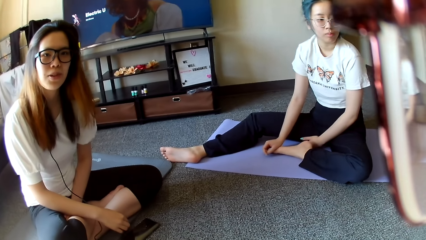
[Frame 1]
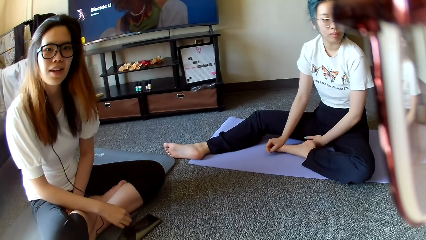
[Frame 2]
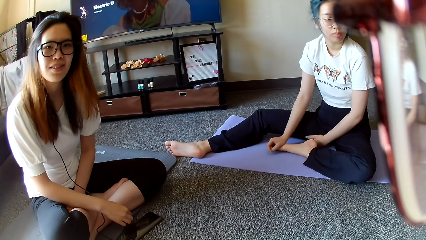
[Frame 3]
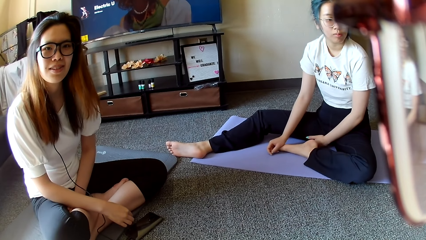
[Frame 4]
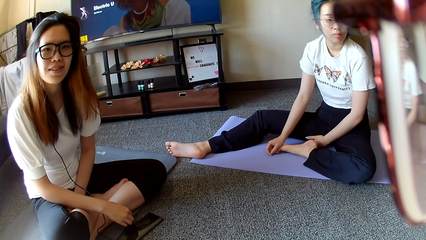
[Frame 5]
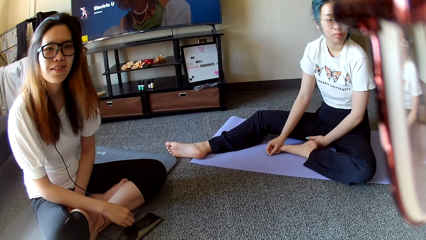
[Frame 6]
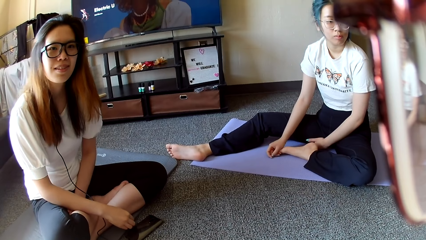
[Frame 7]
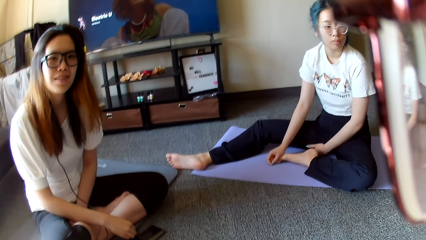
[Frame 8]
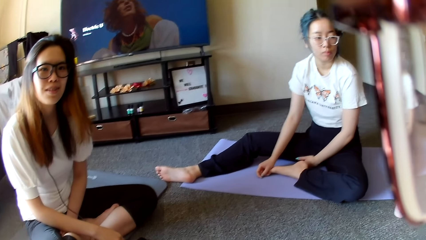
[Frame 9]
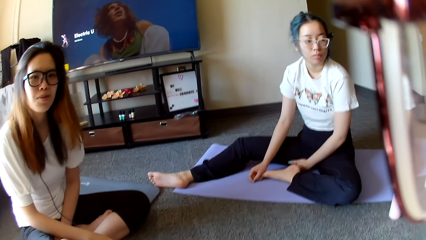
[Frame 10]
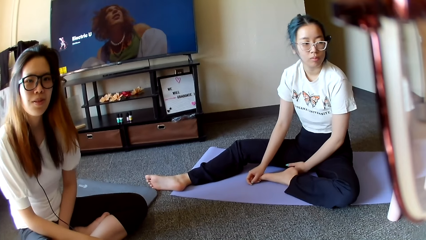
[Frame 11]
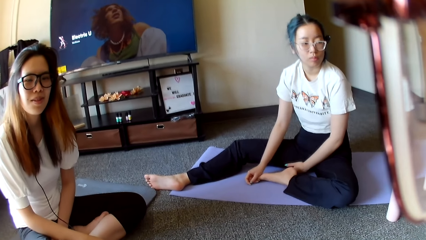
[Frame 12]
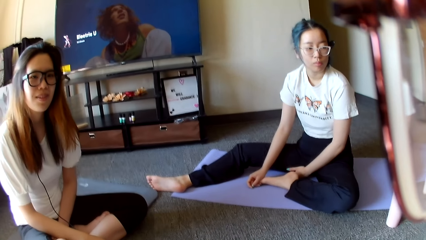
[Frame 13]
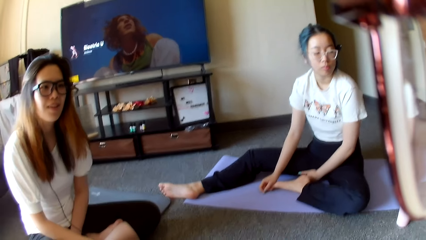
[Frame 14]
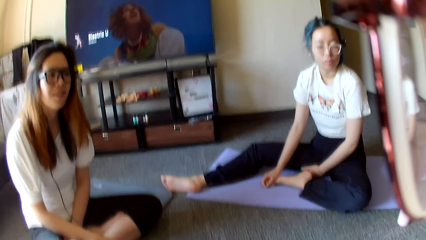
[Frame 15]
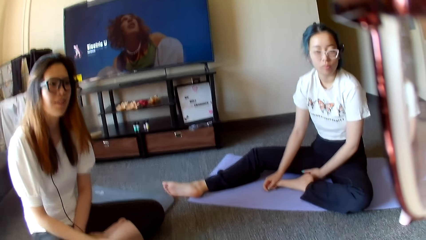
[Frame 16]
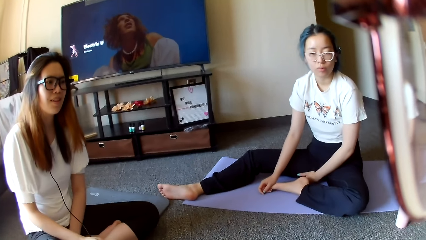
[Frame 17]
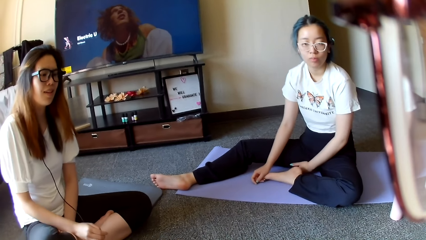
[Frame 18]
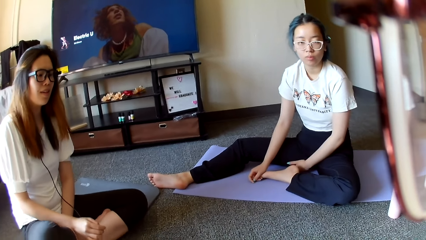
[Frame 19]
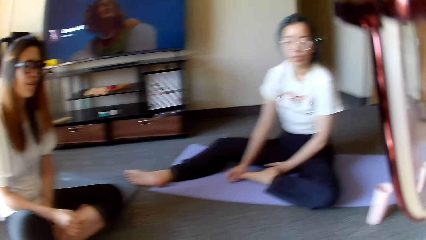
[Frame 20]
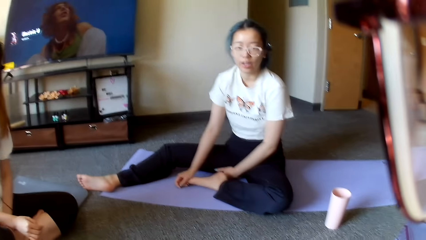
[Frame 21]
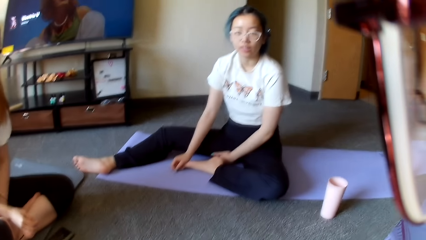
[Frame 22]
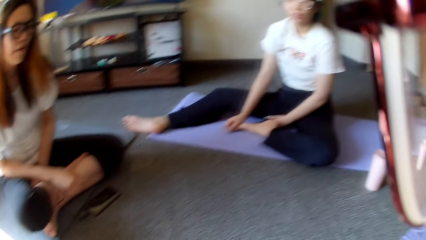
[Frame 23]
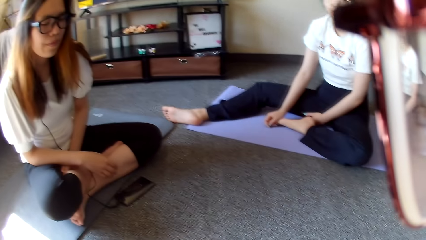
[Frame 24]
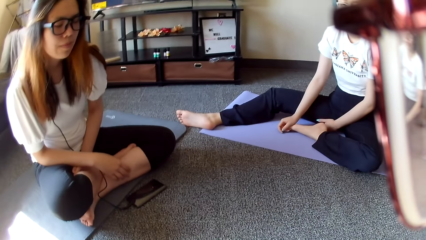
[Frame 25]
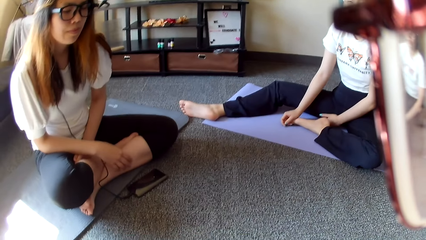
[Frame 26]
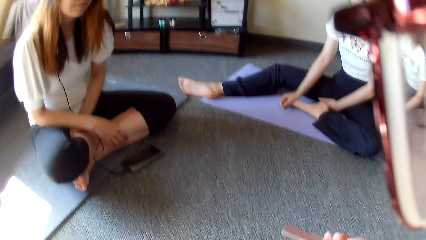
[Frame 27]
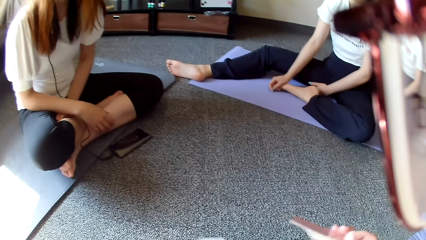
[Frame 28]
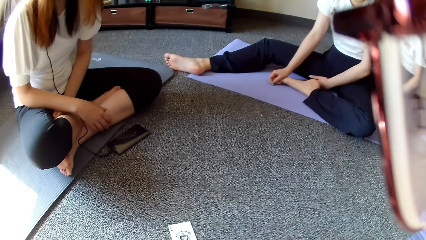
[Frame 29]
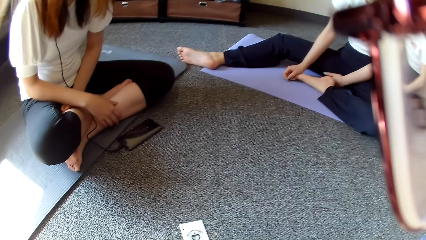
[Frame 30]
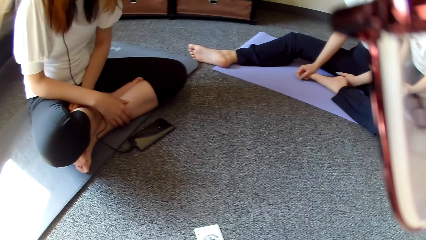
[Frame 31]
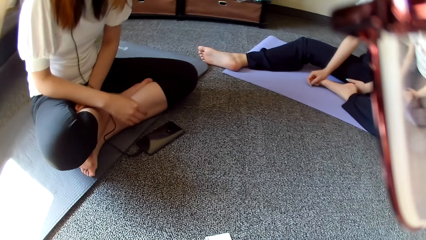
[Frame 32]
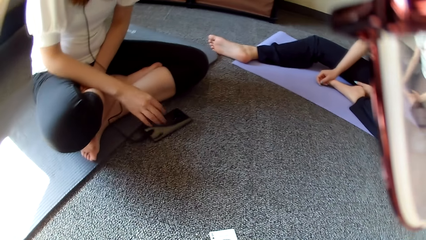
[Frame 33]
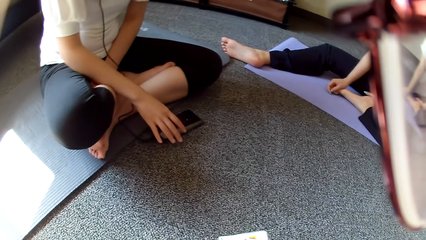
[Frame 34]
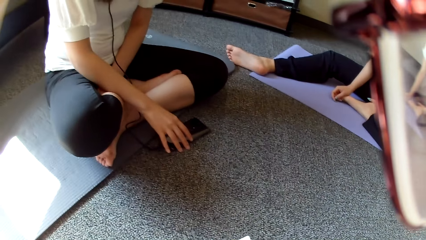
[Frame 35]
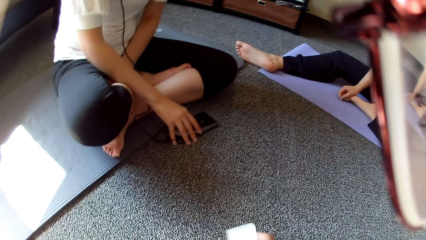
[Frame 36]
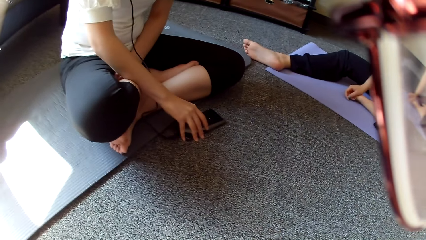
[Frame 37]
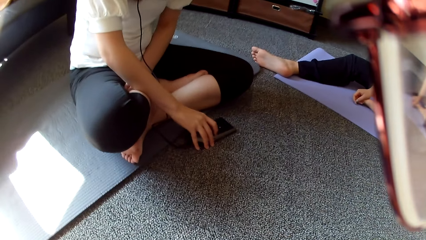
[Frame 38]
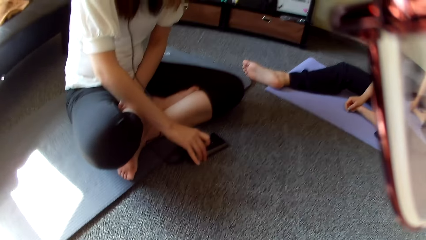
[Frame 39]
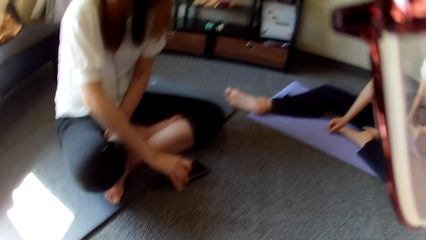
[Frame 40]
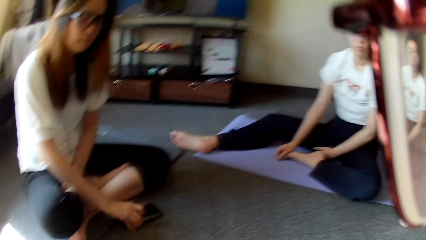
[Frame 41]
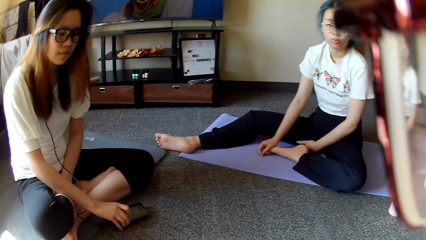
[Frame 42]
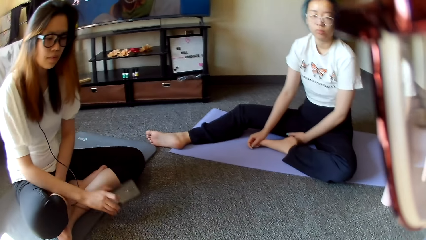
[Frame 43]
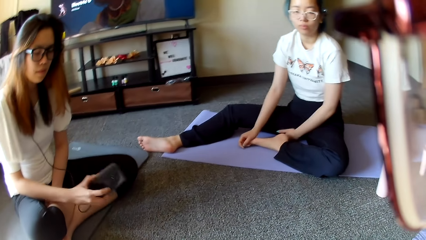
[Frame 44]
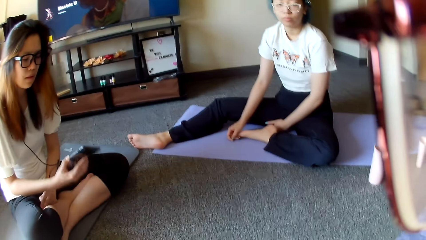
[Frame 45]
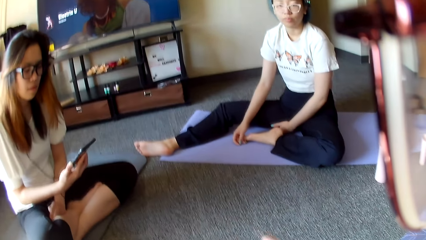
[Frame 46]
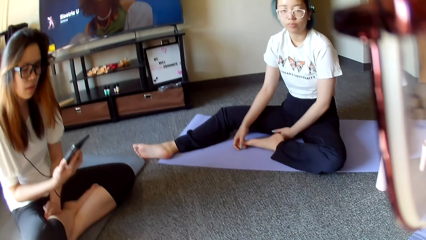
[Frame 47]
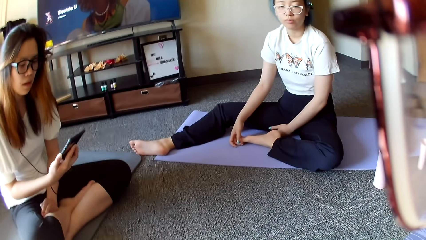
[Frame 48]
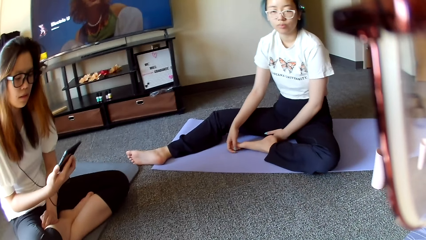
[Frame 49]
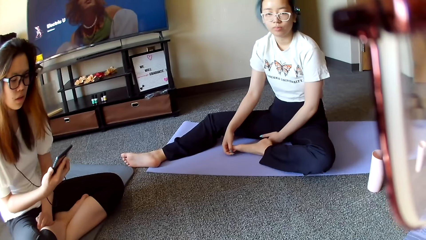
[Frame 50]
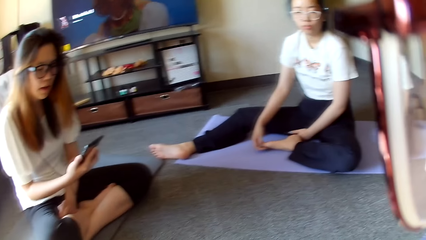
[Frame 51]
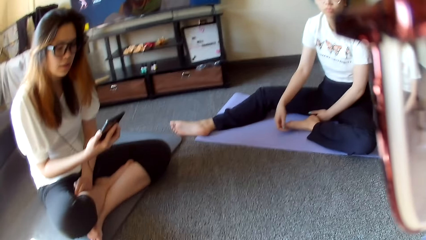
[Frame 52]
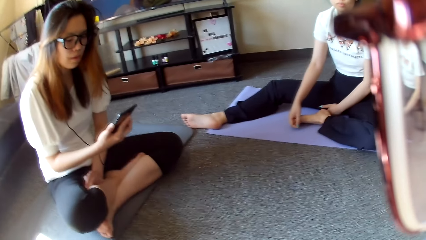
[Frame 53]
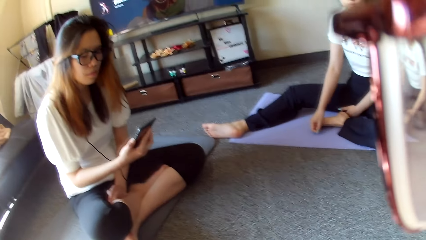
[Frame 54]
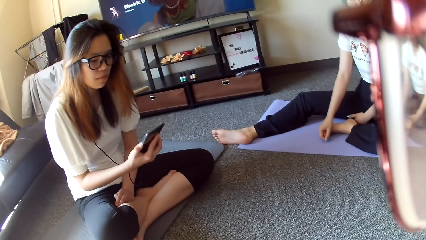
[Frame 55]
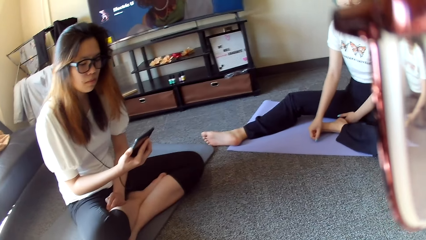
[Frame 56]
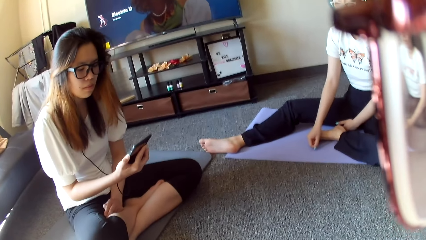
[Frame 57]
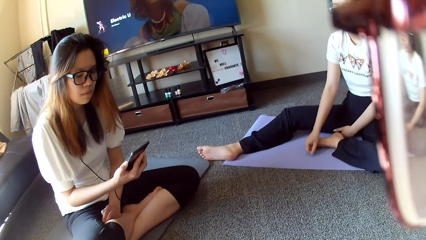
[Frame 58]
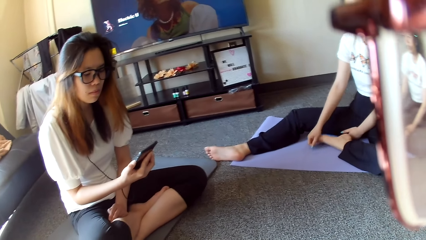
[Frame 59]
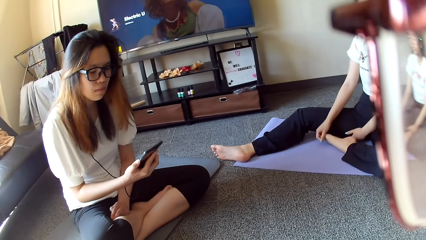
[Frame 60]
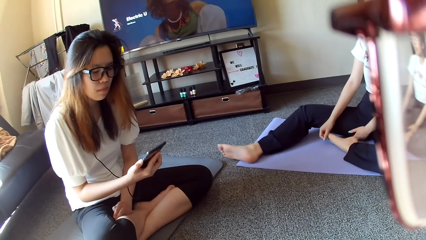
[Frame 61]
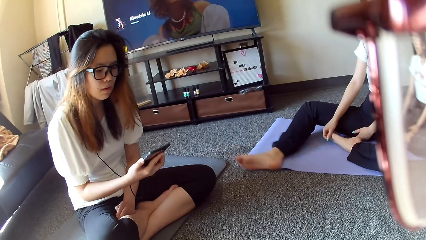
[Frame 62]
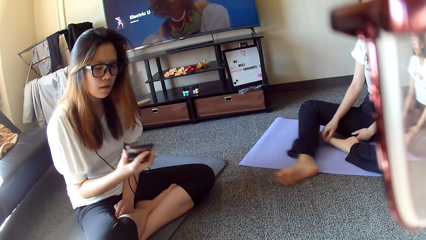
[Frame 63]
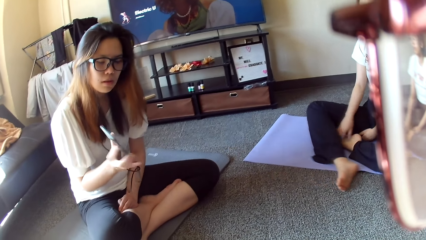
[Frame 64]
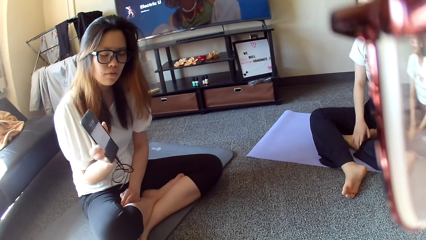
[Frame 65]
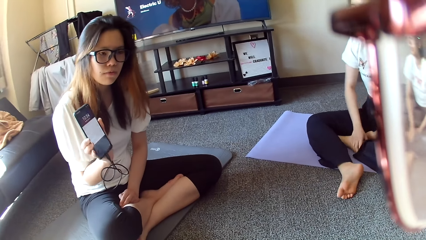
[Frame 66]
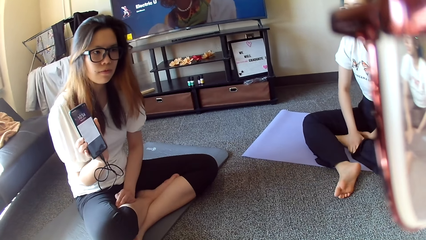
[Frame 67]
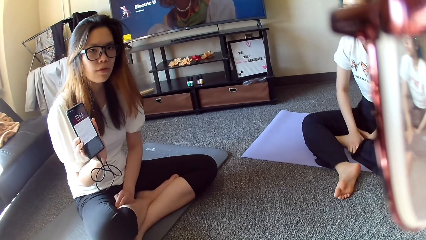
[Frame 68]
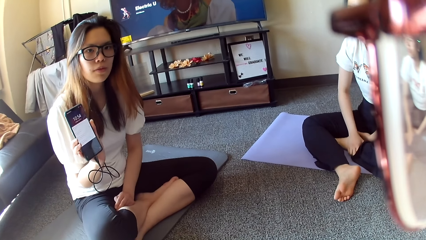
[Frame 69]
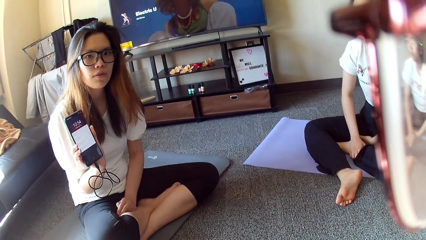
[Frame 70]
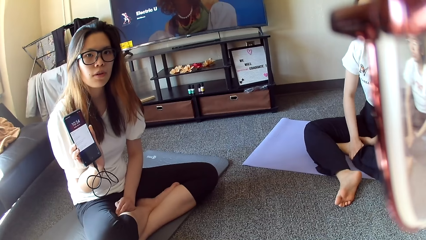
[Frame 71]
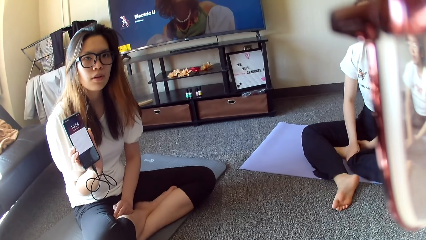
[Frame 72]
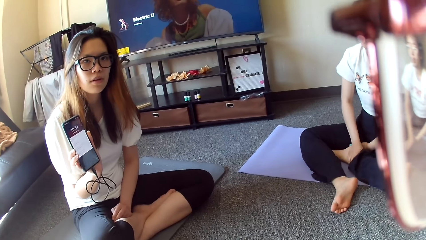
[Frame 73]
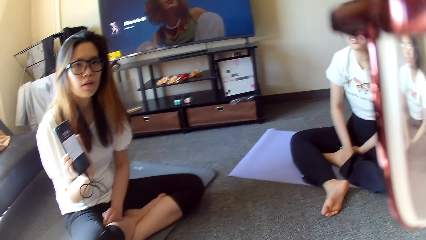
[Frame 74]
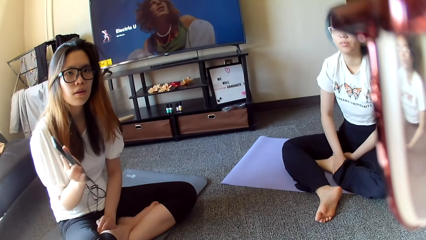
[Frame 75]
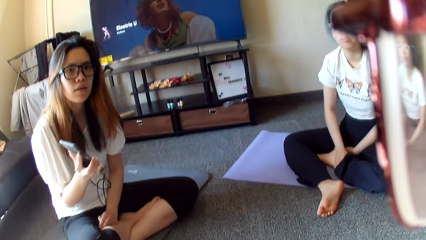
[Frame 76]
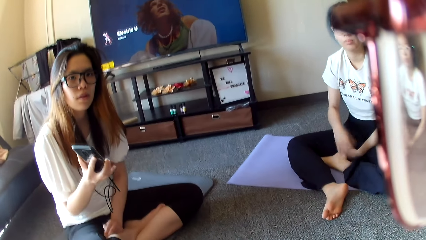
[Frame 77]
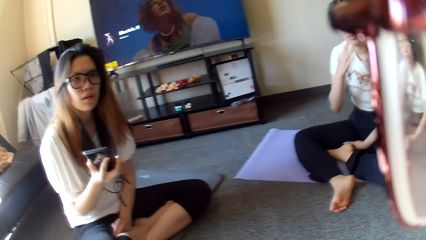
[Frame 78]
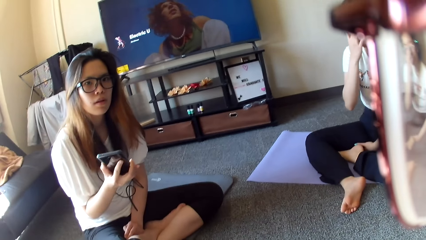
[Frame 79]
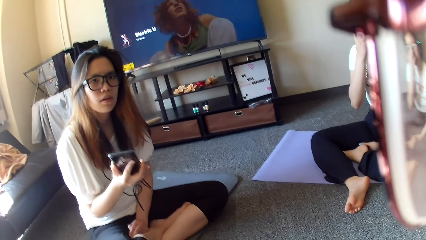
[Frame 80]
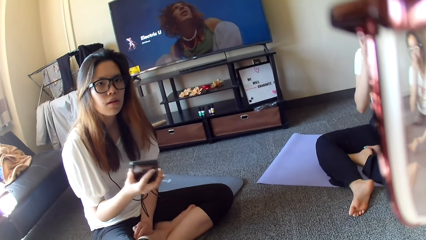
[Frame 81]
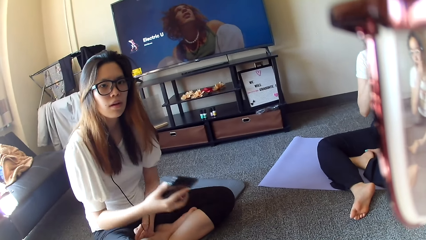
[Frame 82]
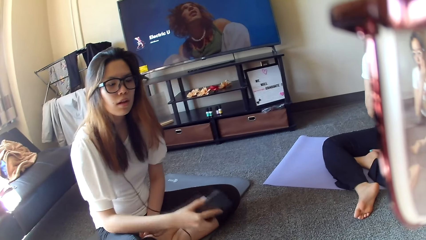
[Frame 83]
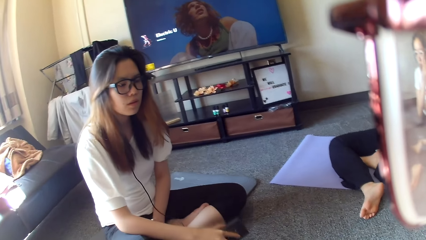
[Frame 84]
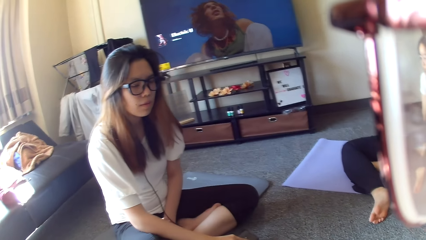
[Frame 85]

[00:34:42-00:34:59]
A woman picks up the cell phone. She looks at the cell phone. Another woman moves the leg. The first woman shows the camera wearer the phone.
